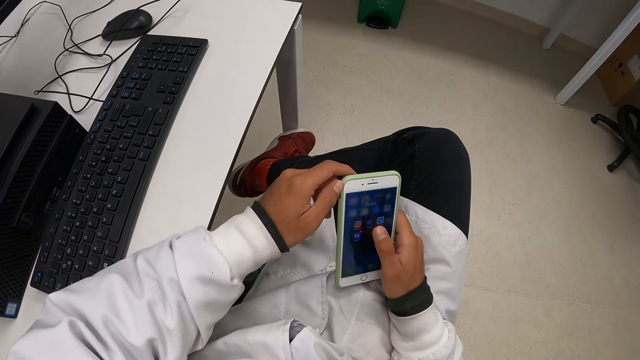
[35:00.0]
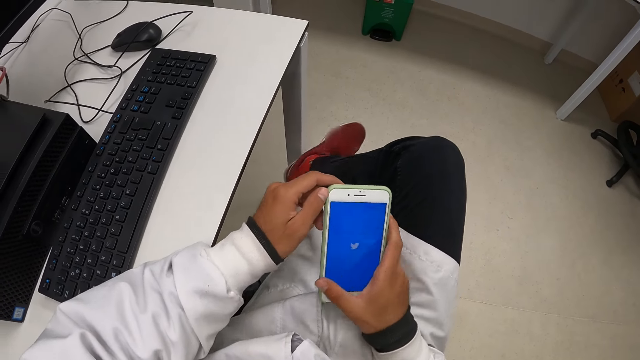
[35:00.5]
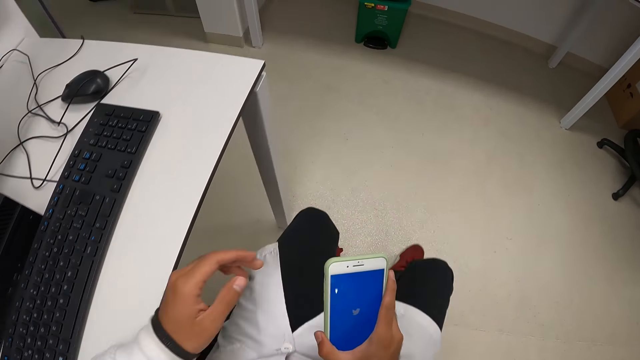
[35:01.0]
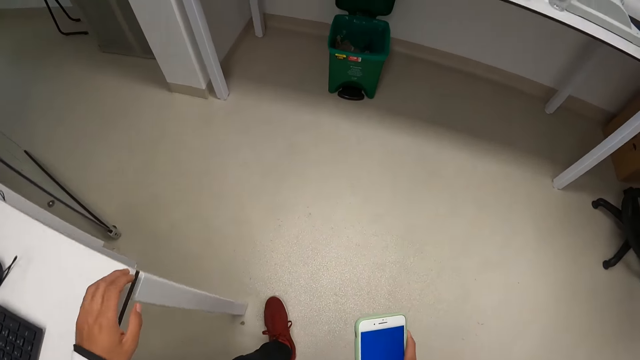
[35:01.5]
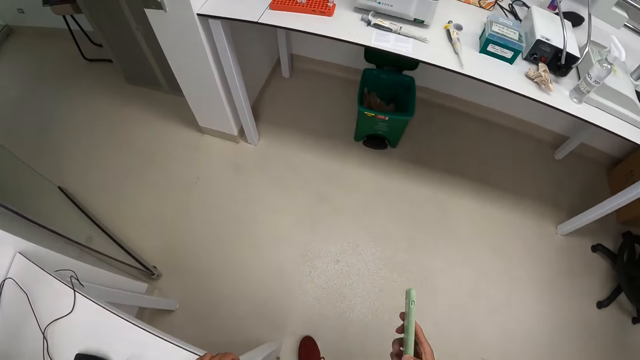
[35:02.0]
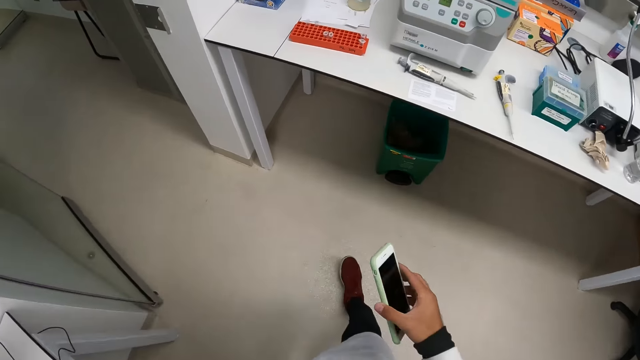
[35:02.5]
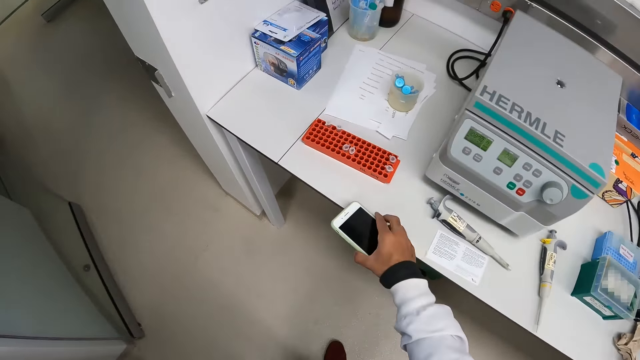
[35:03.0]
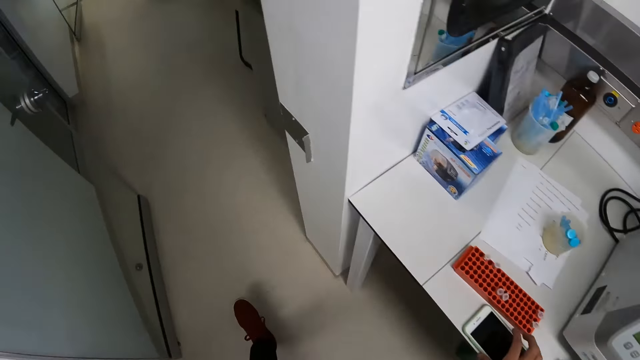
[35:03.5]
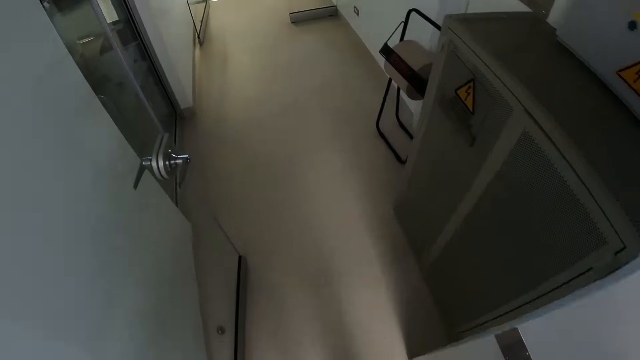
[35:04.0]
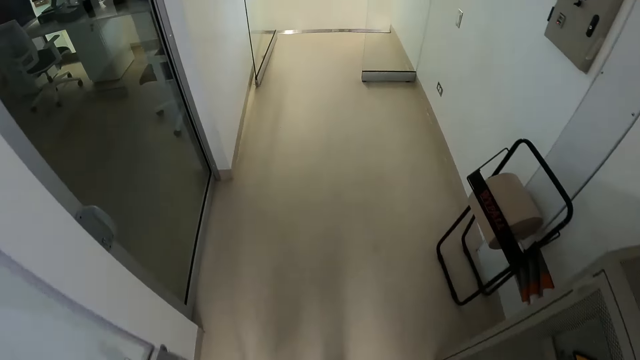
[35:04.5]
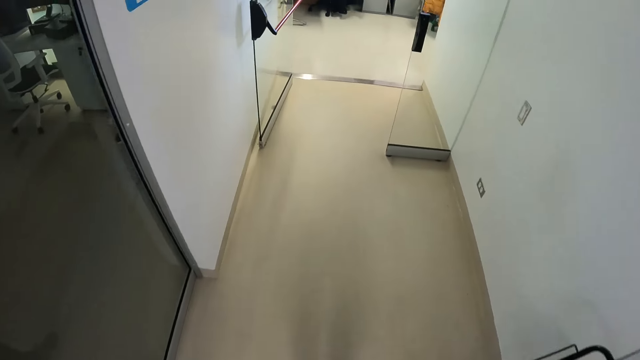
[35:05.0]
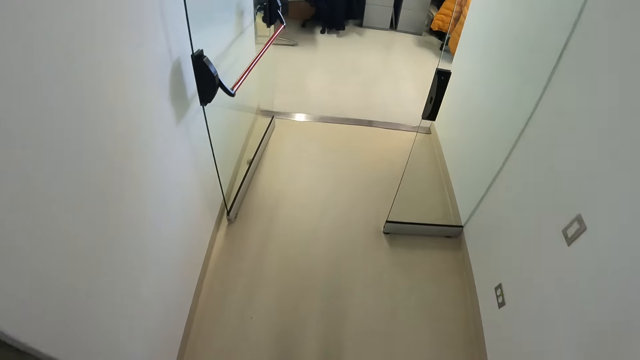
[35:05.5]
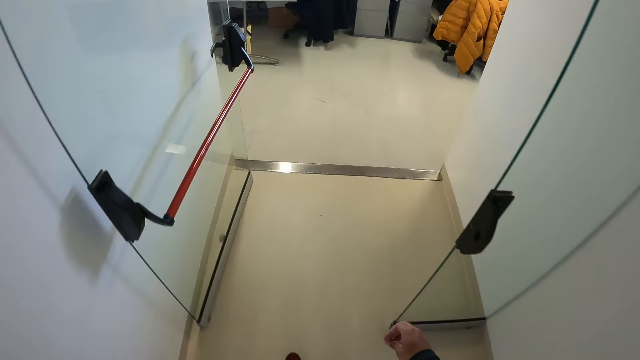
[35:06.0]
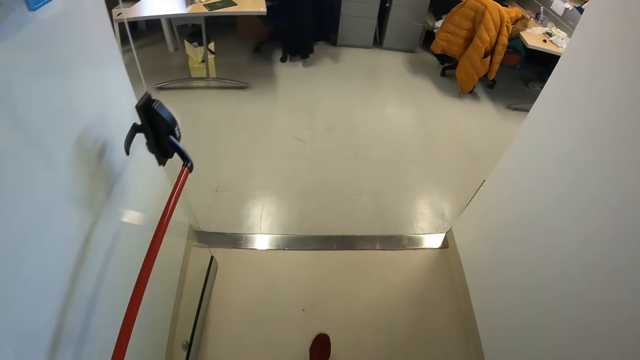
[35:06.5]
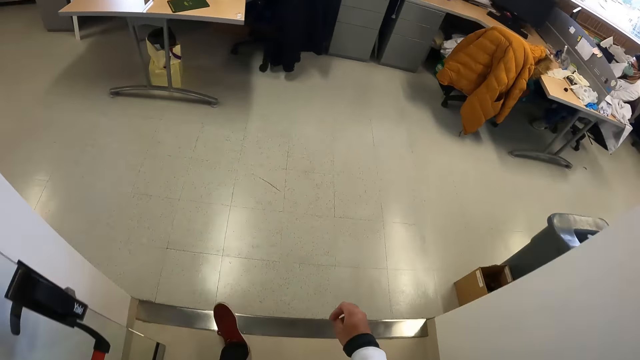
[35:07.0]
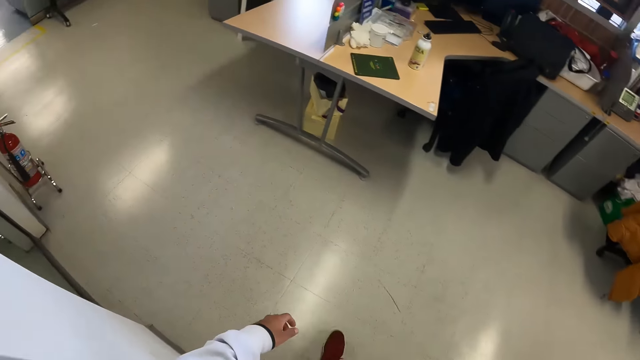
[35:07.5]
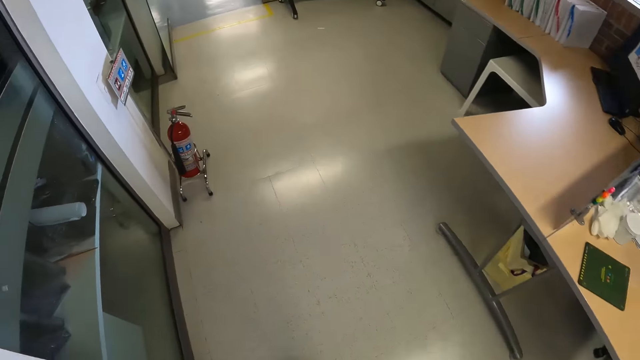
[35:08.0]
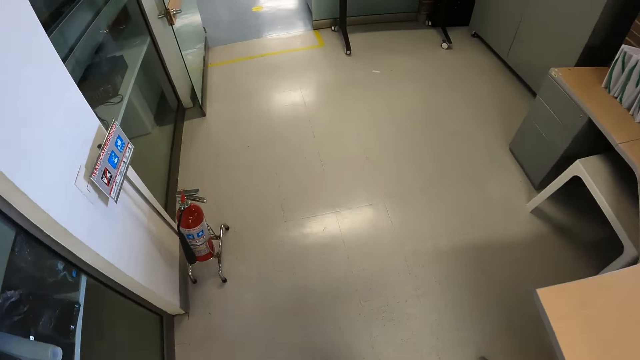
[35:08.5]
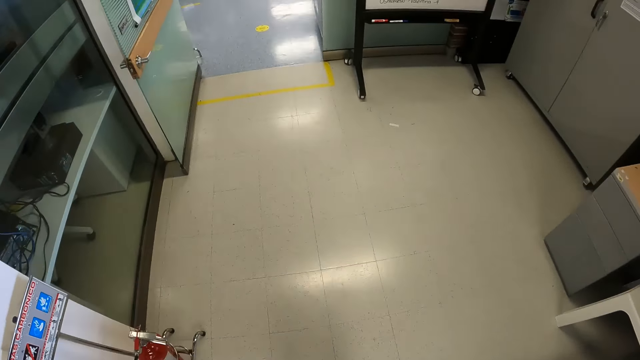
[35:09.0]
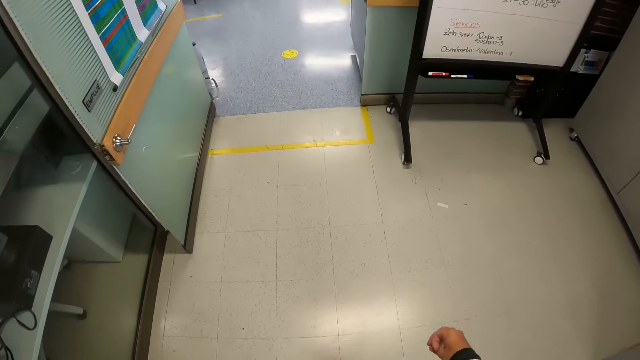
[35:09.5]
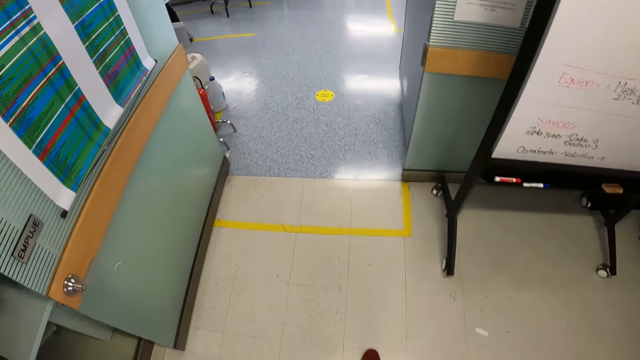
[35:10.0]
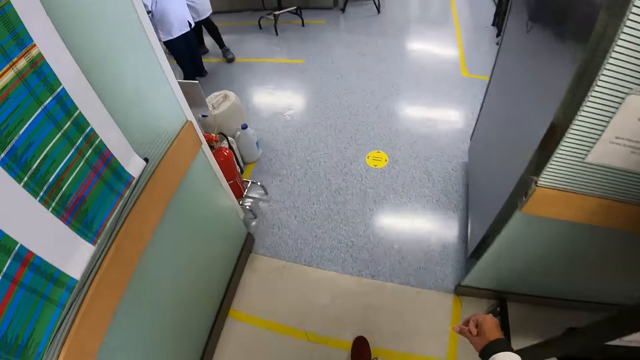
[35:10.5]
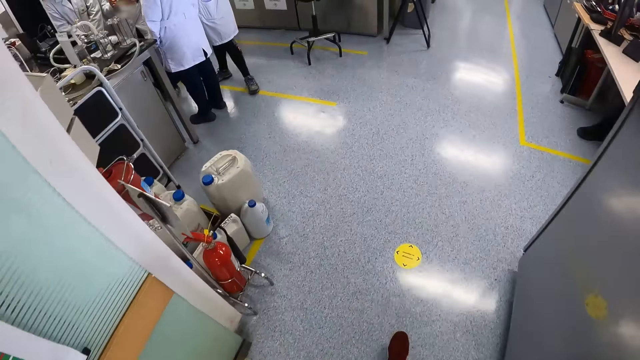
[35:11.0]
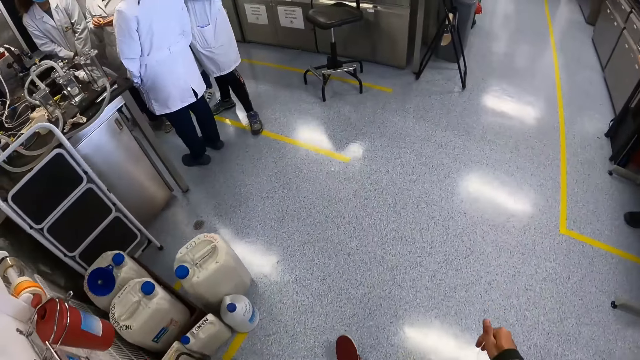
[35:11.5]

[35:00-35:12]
The camera wearer walks towards a laboratory. He stands from the chair. He drops his phone on the white table with his right hand. He walks around.

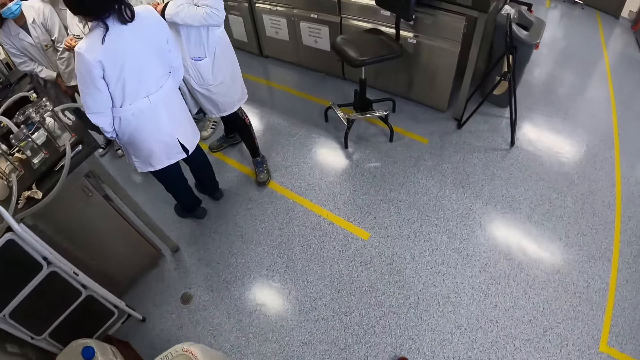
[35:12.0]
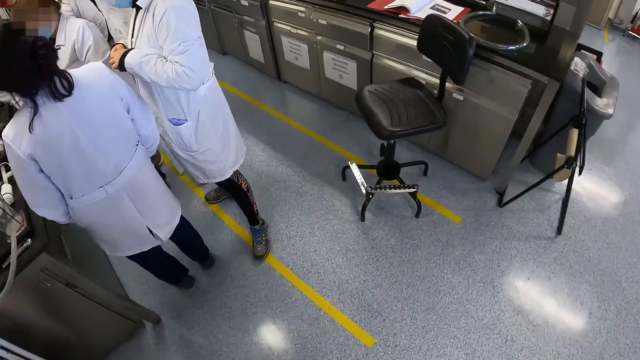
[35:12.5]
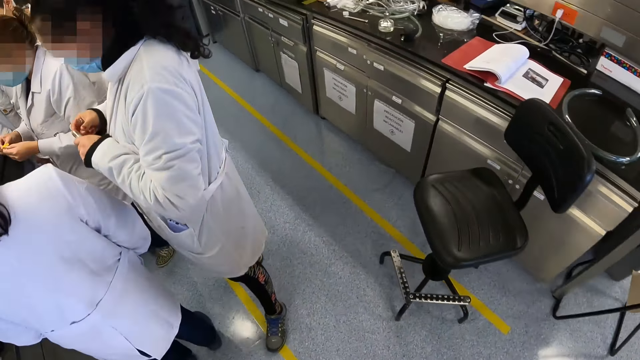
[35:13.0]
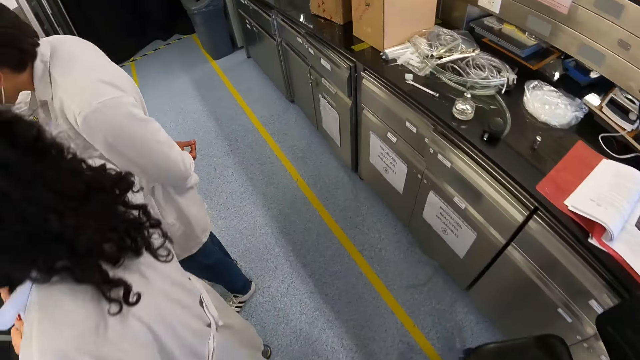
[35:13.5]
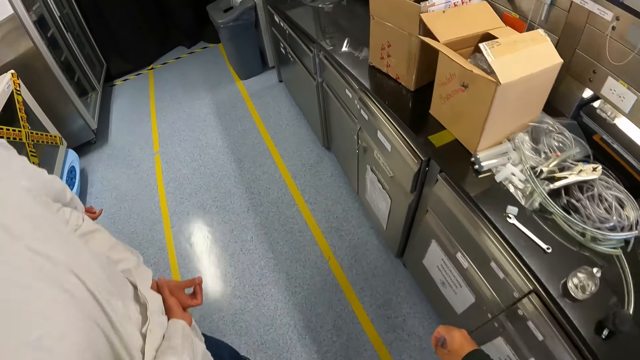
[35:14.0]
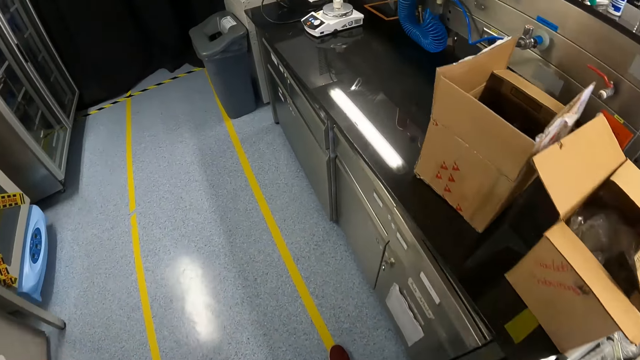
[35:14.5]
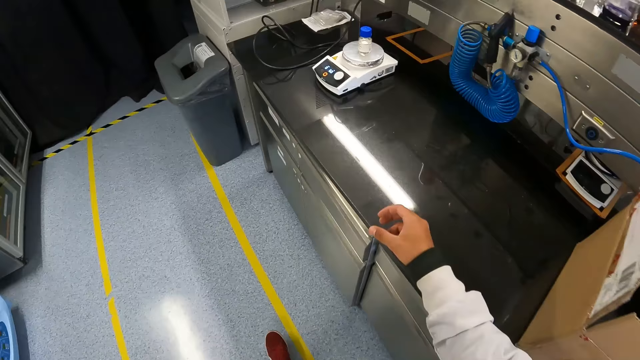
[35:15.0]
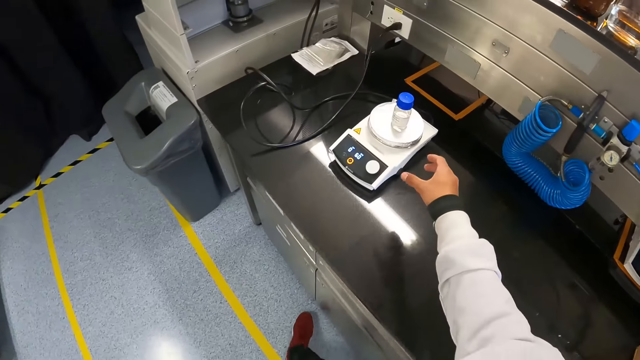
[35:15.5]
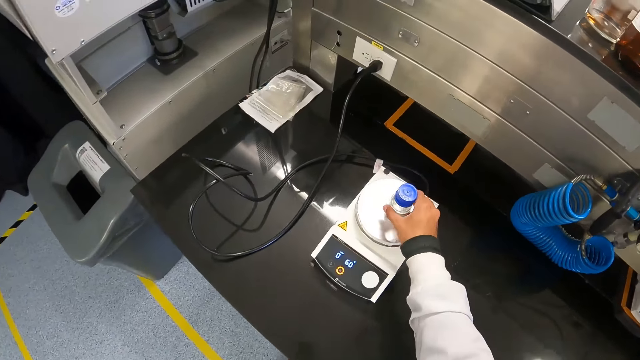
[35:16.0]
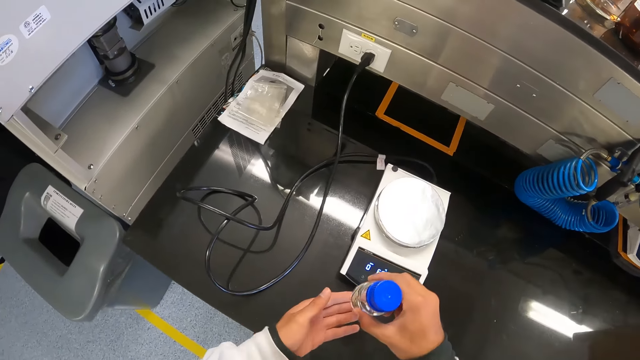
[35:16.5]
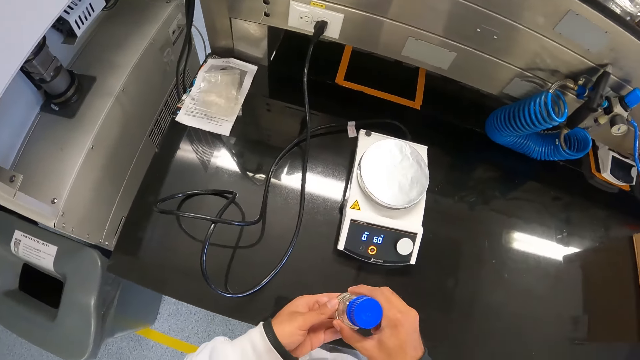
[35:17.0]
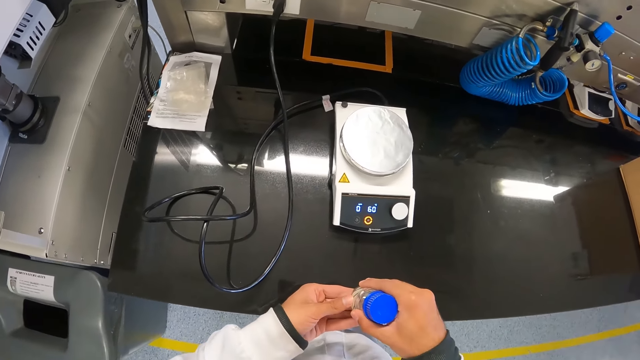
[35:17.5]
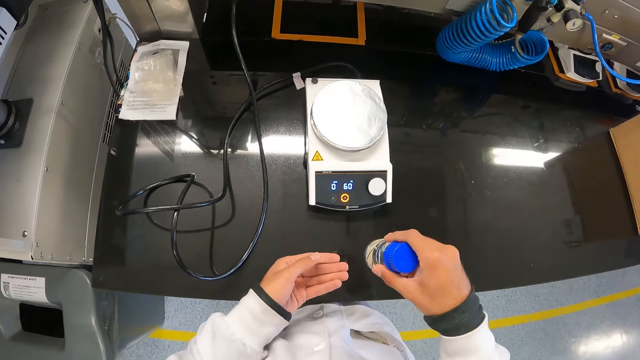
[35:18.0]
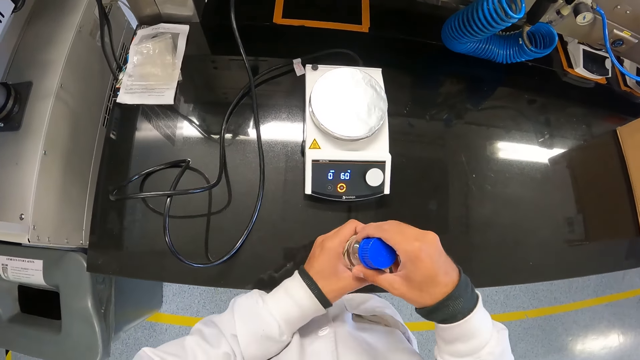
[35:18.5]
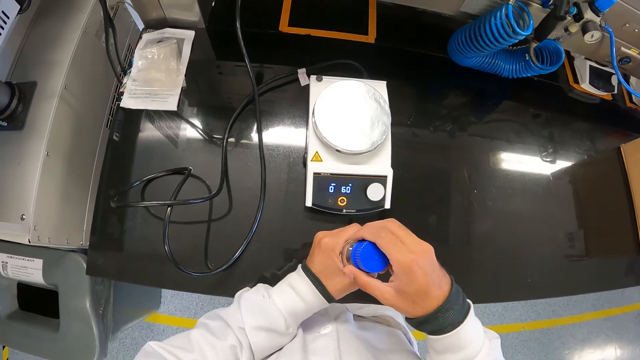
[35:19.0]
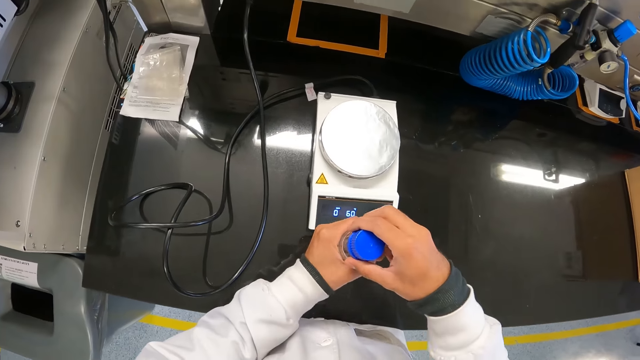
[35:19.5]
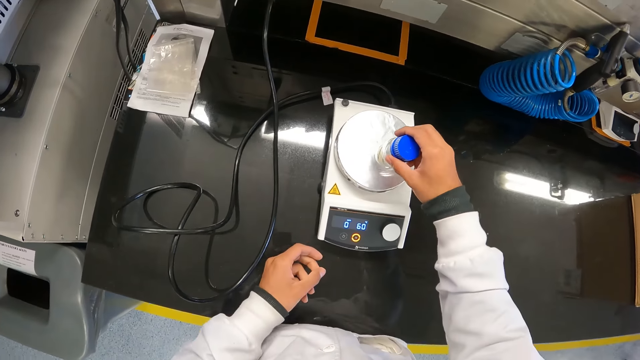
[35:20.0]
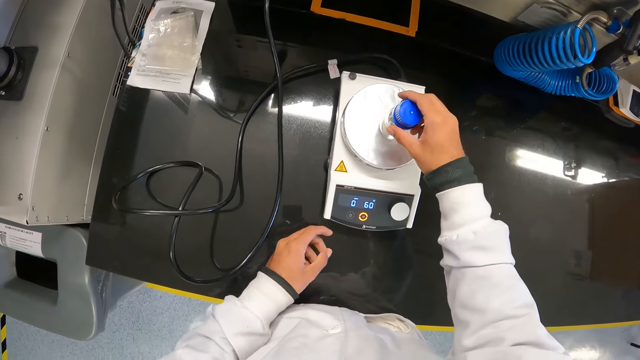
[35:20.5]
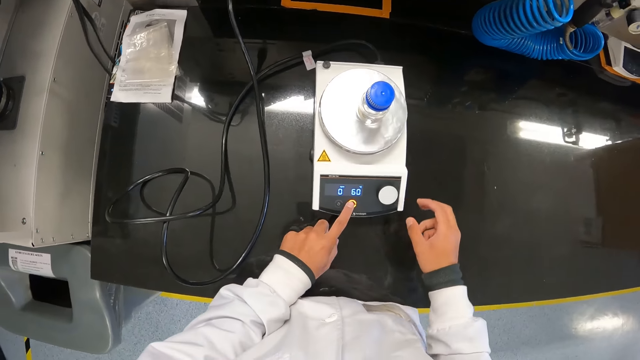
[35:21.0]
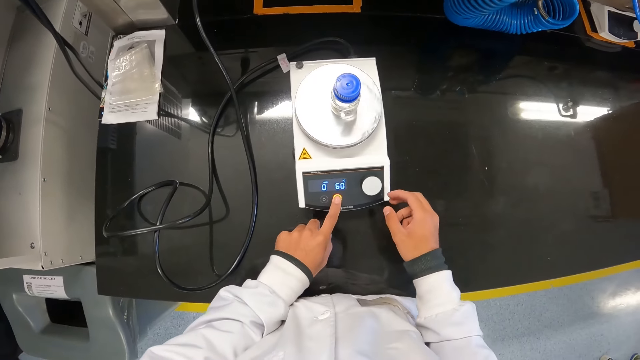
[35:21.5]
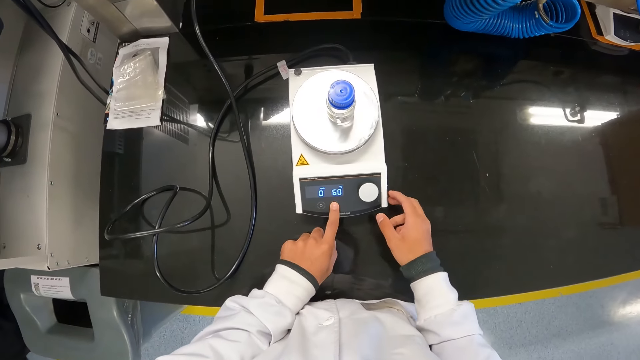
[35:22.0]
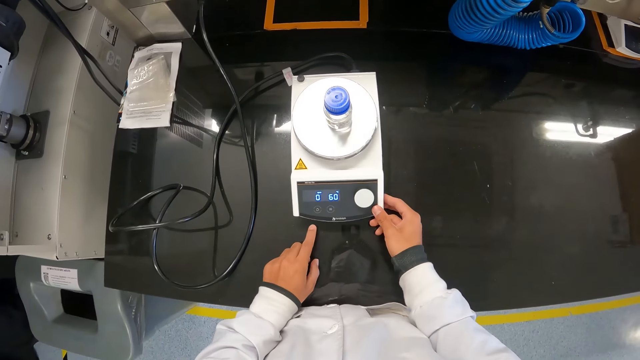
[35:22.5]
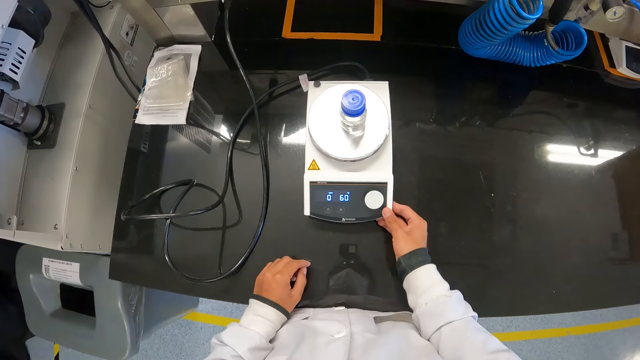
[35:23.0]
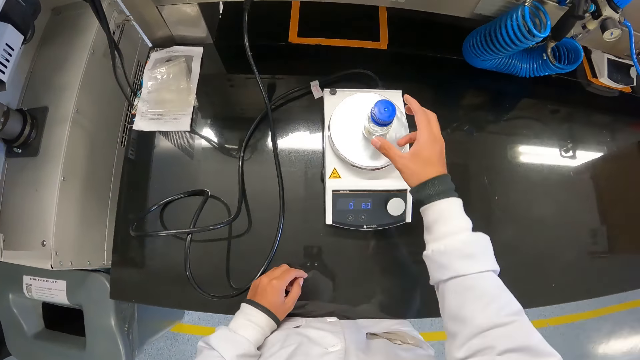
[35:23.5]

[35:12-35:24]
The camera wearer picks up a white container from a weighing scale with his right hand. He holds the white container with both hands. He shakes the white container in his right hand. He holds the white container with both hands. He drops the white container on the weighing scale with his right hand. He presses the weighing scale. He operates the weighing scale with his left hand.
